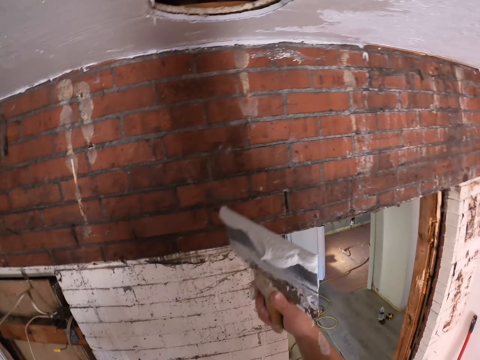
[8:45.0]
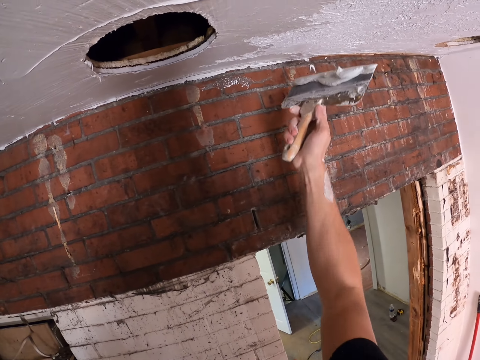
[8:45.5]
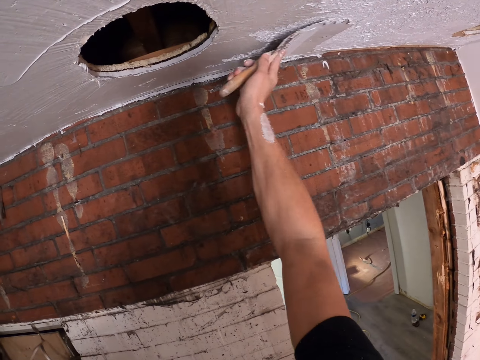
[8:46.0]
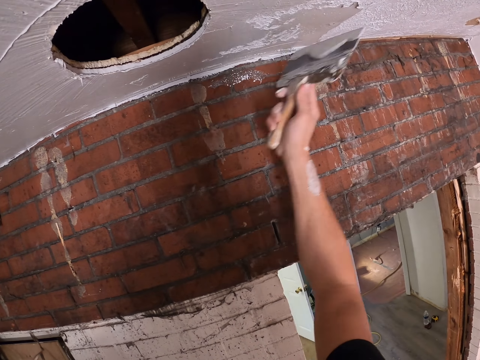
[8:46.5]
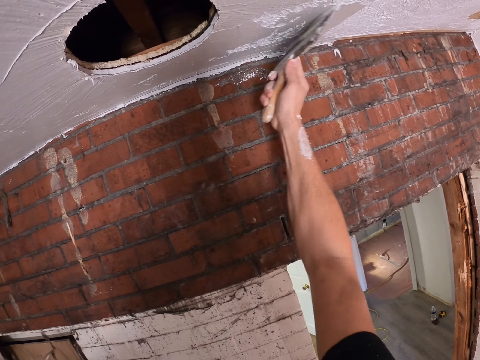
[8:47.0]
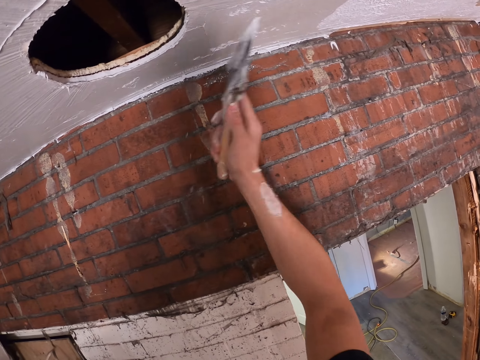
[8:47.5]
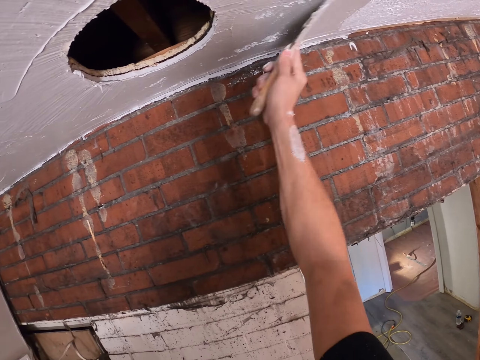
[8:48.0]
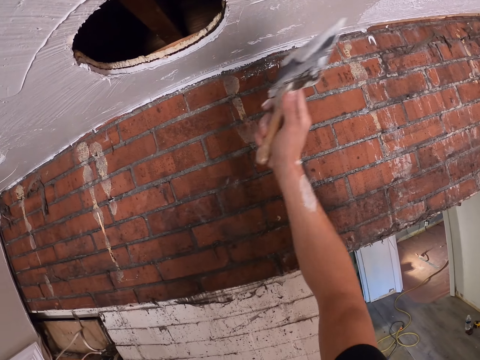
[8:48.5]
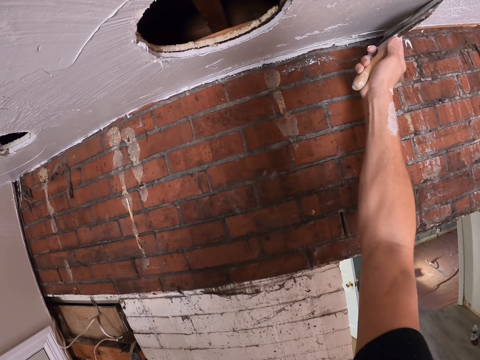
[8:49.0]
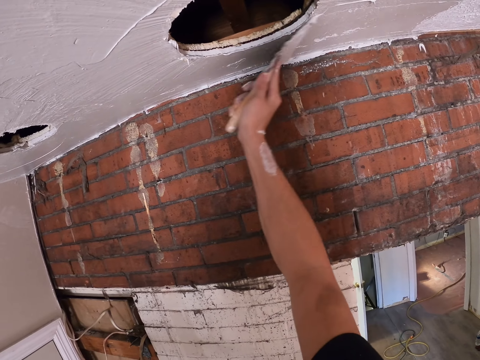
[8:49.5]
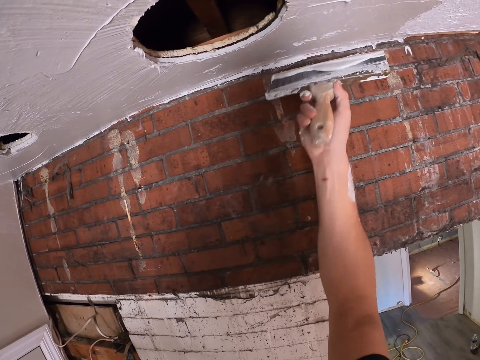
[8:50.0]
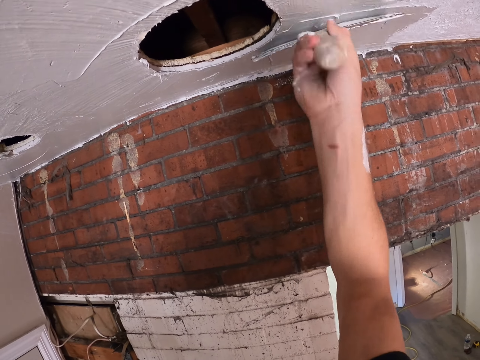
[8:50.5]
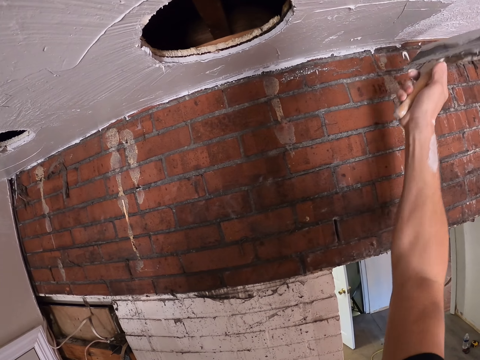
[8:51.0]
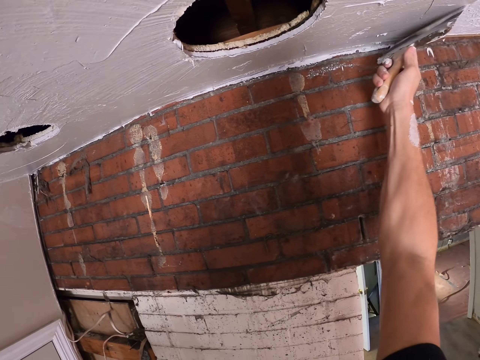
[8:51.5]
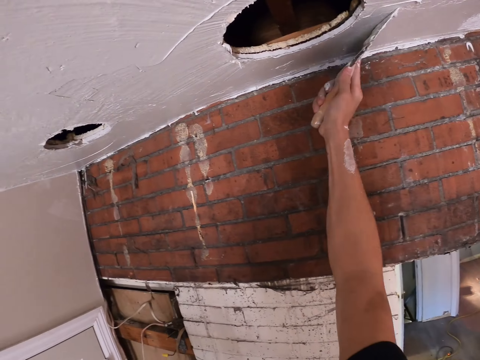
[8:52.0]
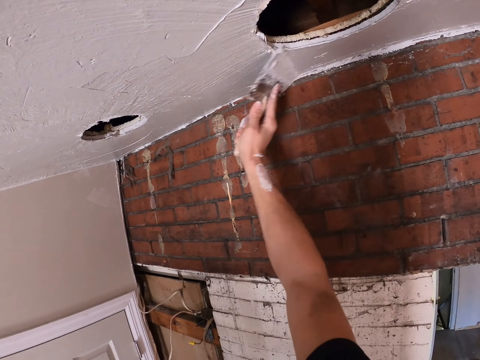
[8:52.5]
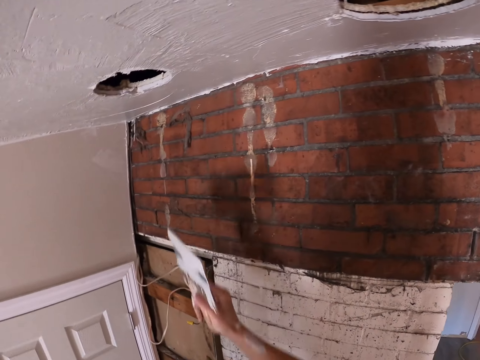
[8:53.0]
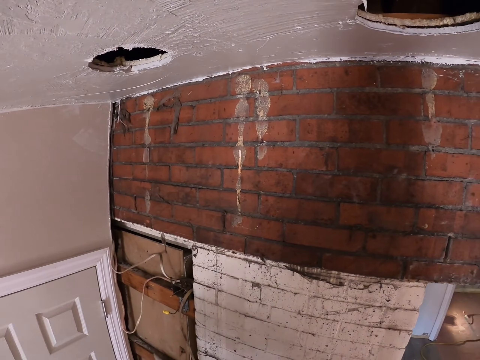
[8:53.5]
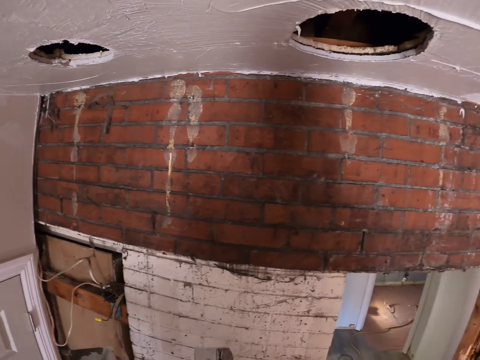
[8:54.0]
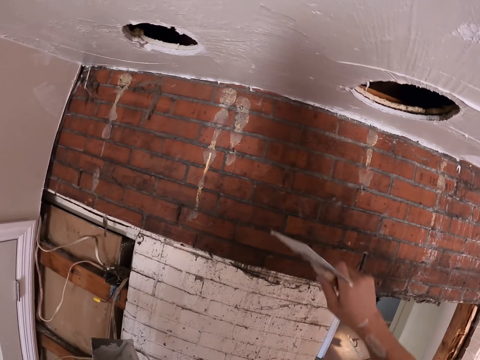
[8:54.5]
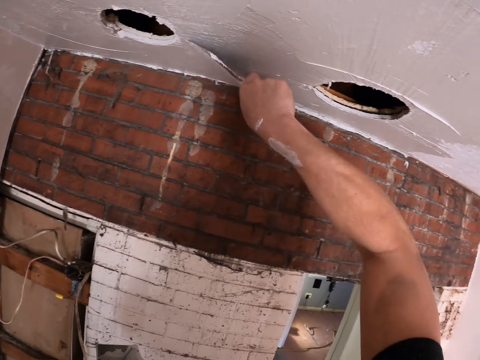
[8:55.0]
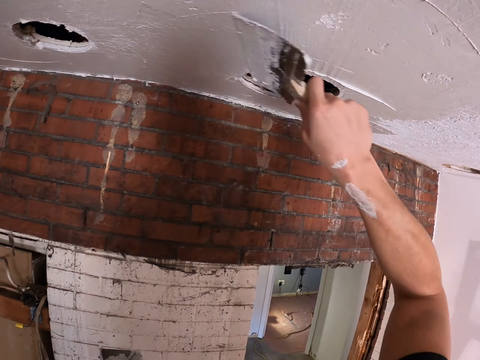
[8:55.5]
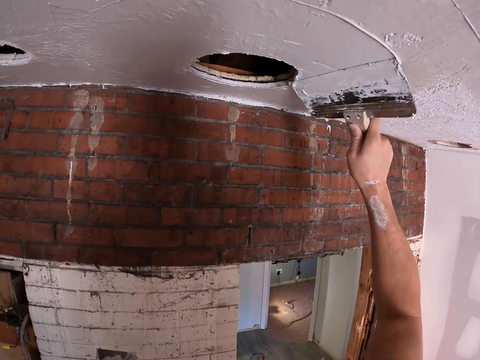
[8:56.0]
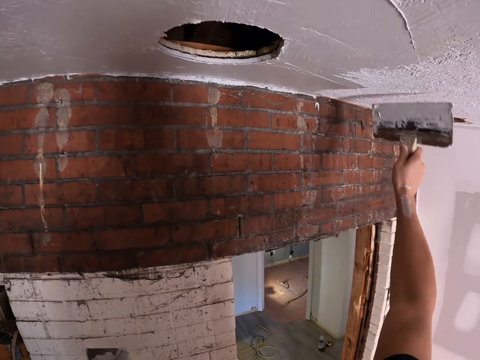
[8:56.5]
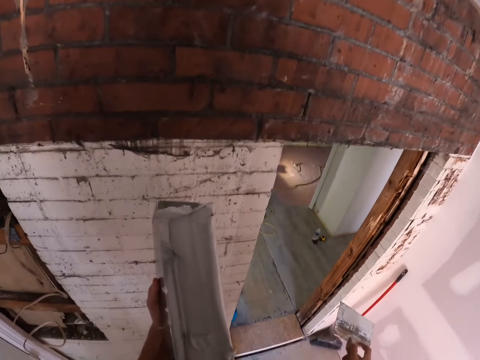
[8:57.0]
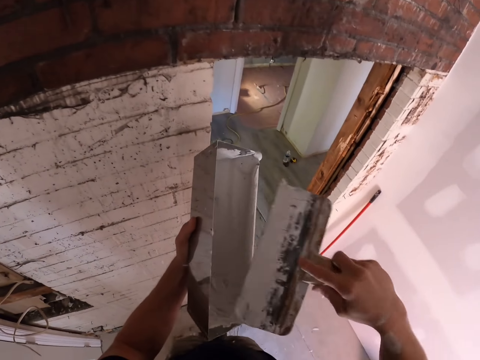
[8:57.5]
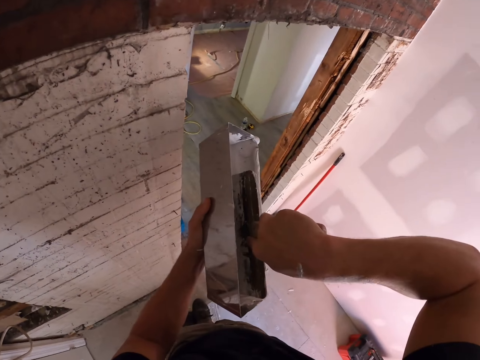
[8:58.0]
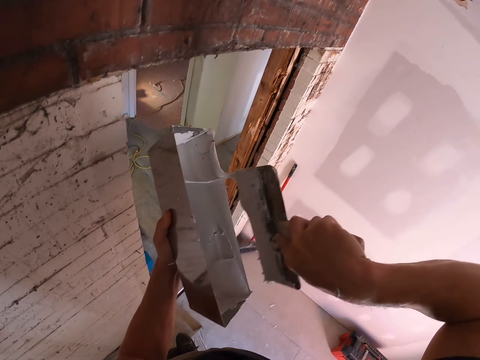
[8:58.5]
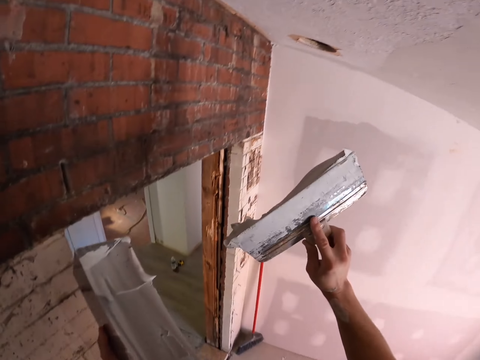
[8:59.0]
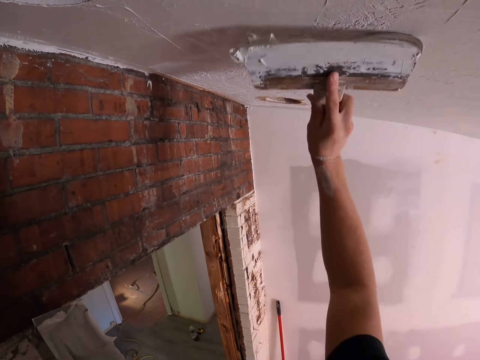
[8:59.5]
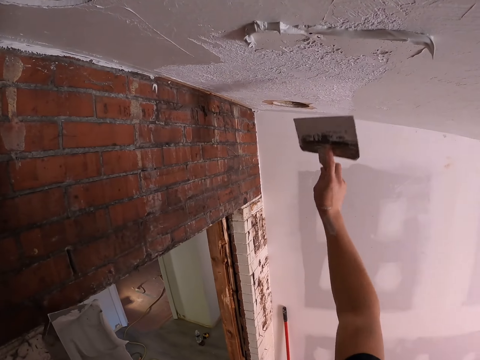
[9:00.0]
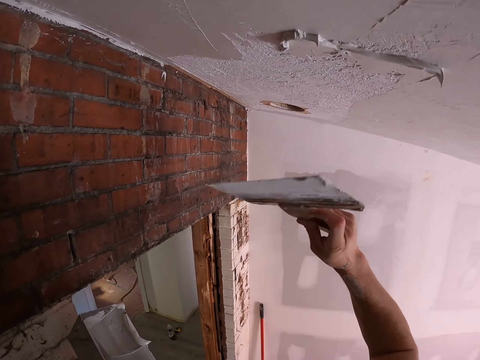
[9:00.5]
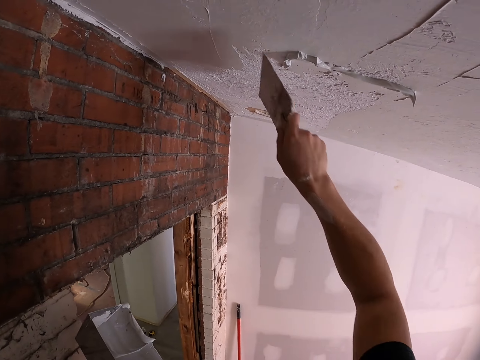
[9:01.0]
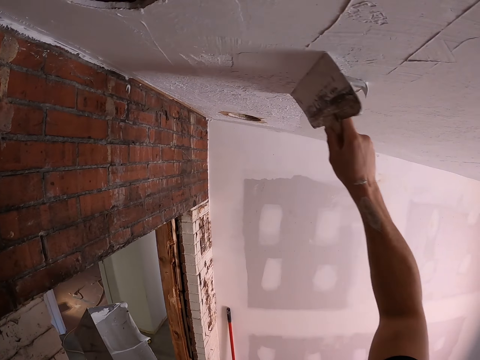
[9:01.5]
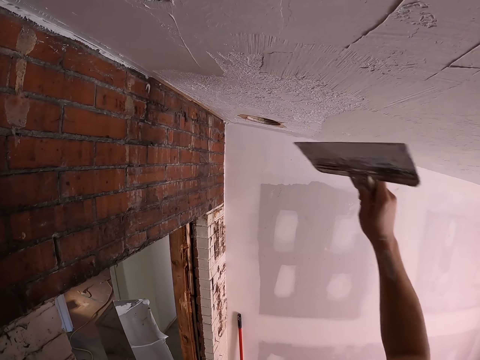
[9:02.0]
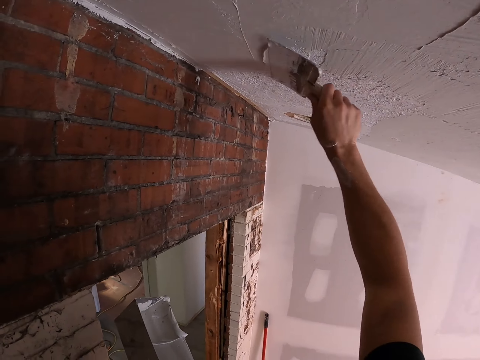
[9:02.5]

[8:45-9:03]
The camera wearer stares at the paint on the paint brush. They paint the ceiling wall with the paint brush. They remove the paint brush from the wall. They paint the ceiling wall with the paint brush. They remove the paint brush from the wall. They pick the paint with the brush from the container. They paint the ceiling wall with the paint brush. They look at the paint brush in the right hand. They paint the ceiling wall with the paint brush.

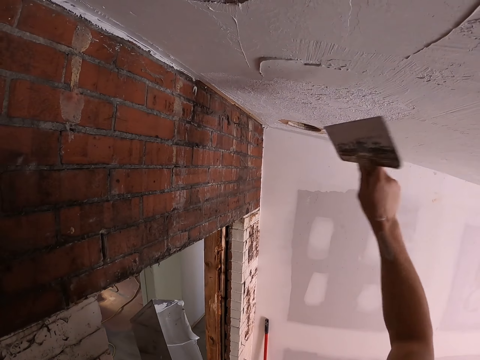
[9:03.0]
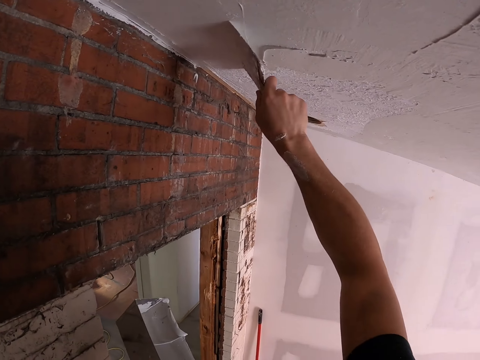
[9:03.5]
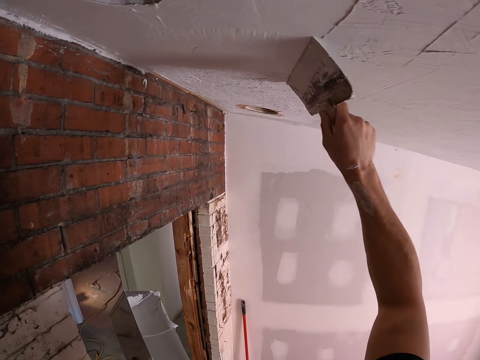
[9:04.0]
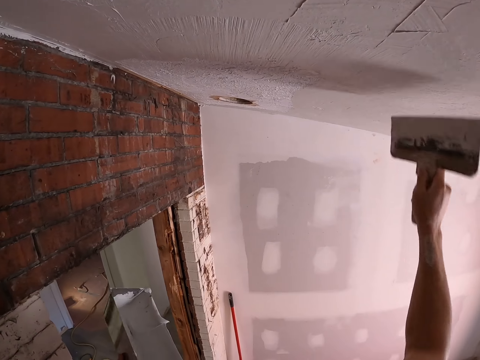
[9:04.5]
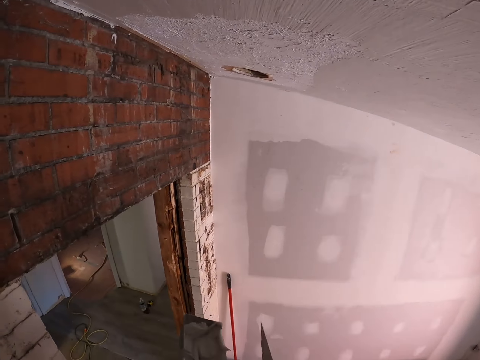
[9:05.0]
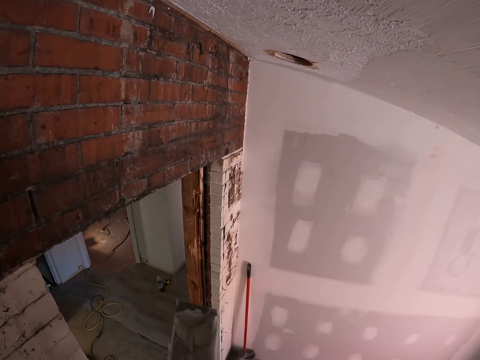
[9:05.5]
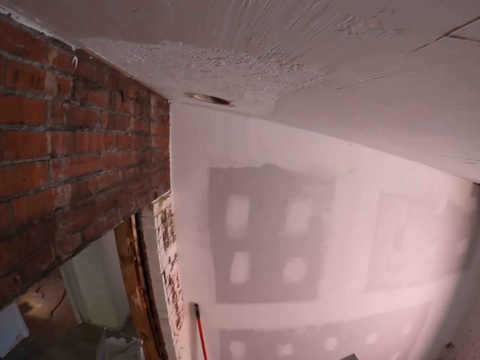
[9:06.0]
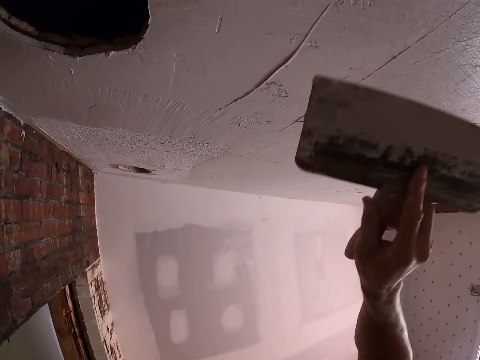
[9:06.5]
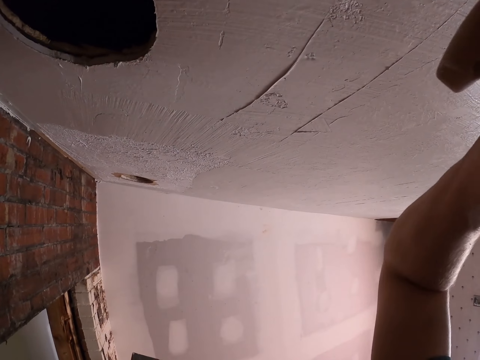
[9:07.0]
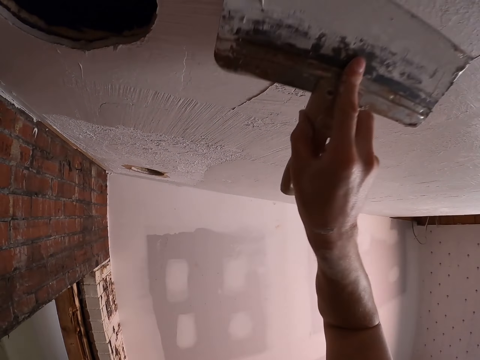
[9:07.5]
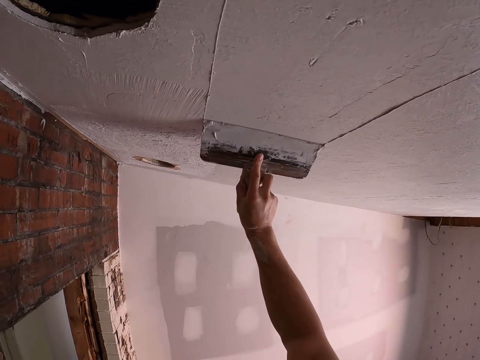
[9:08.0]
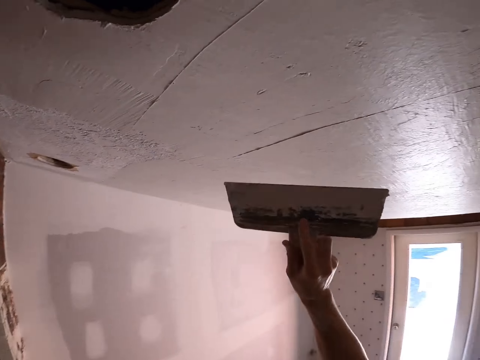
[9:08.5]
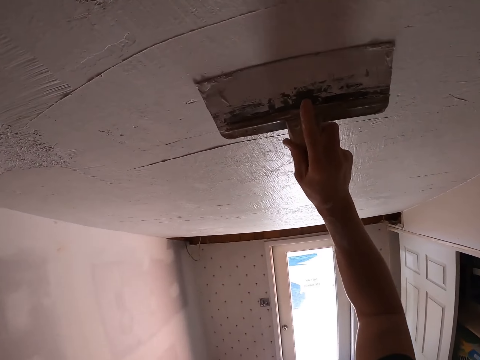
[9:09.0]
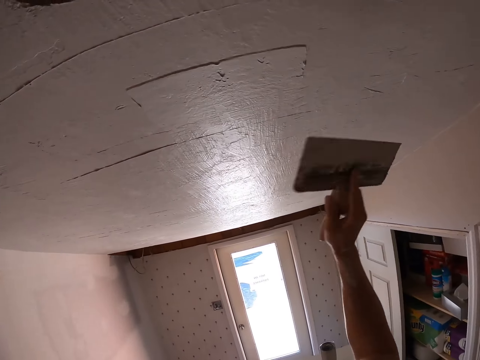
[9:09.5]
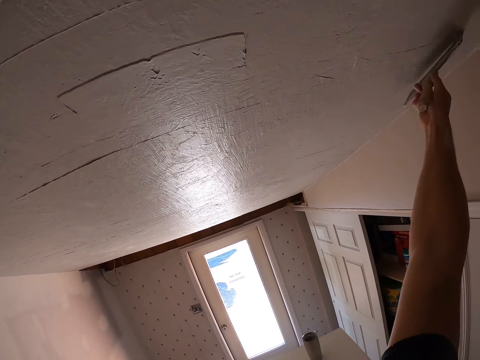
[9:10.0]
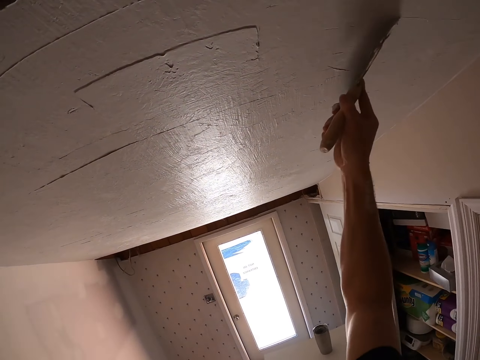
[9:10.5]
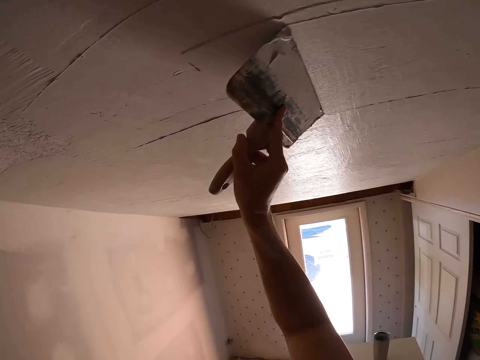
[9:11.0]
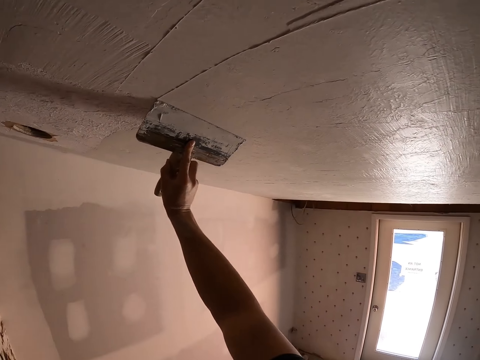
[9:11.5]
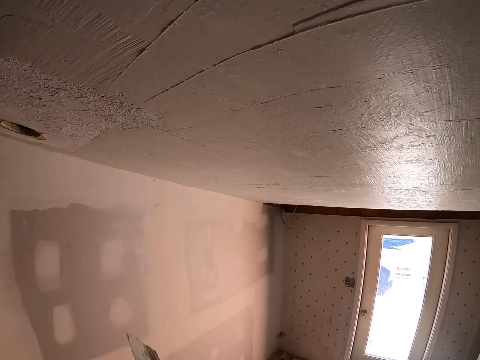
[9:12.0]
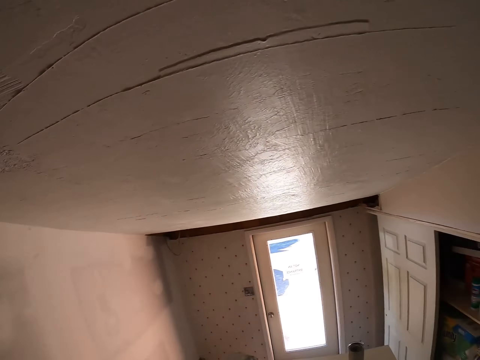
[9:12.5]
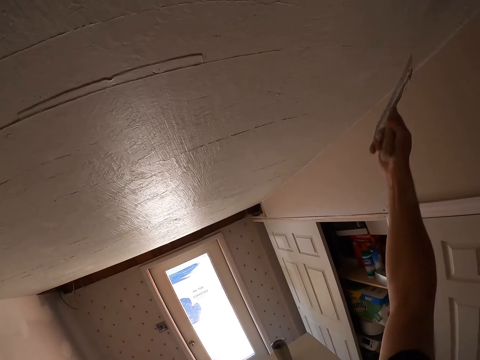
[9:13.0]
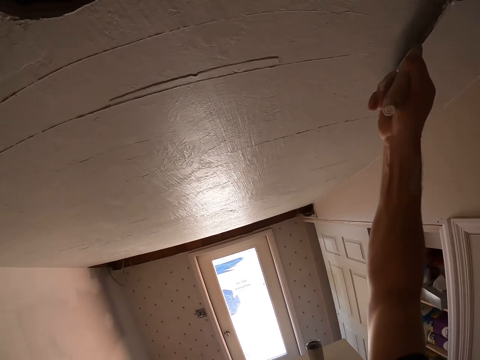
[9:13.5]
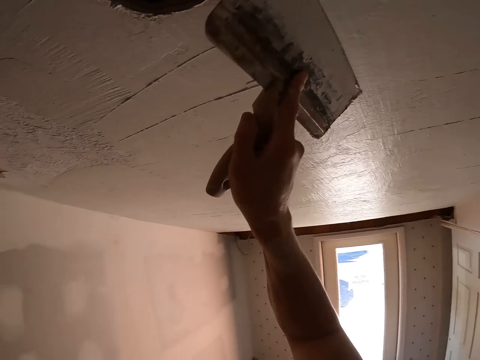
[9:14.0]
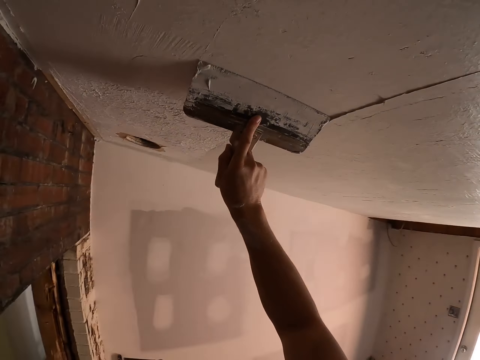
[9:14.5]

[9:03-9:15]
The camera wearer removes the paint brush from the wall. They wipe the brush with a container. They take the plaster. They paint the ceiling wall with a paint brush. They remove the paint brush from the wall. They stare around. They paint the ceiling wall with the paint brush.
